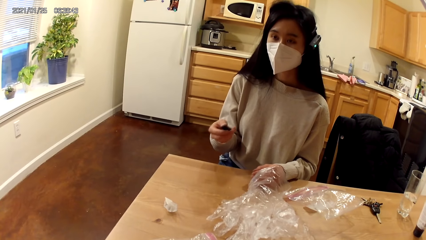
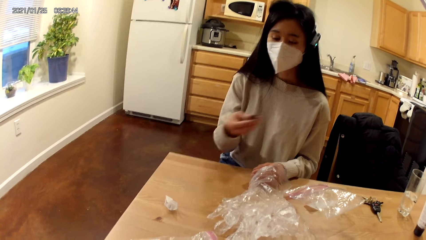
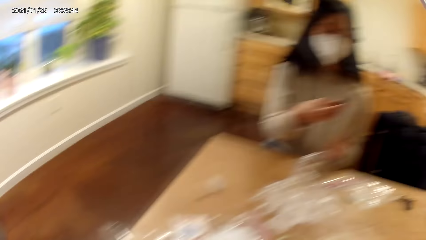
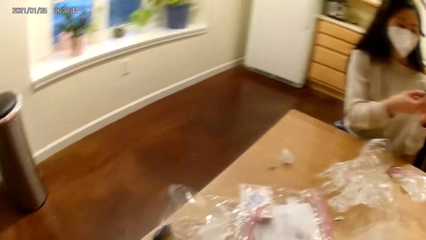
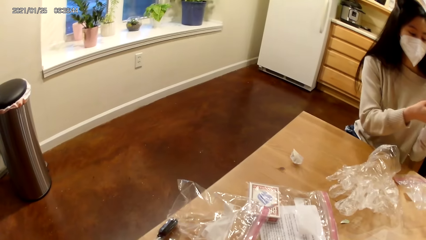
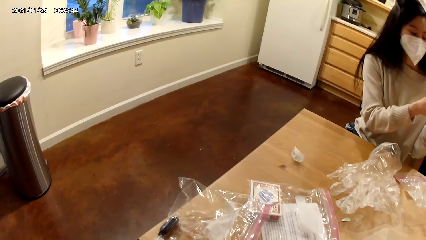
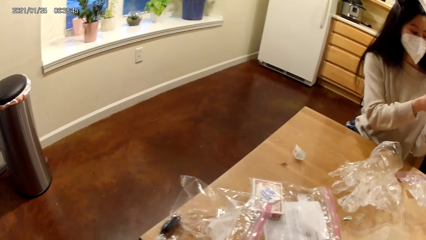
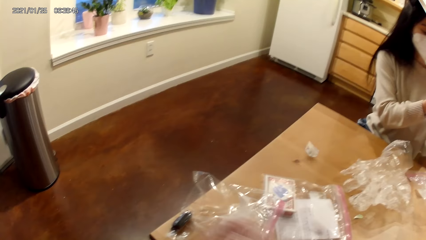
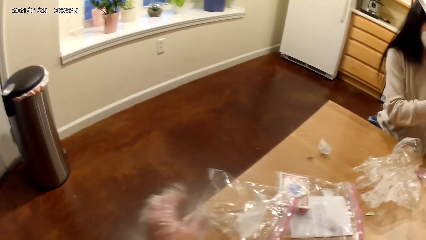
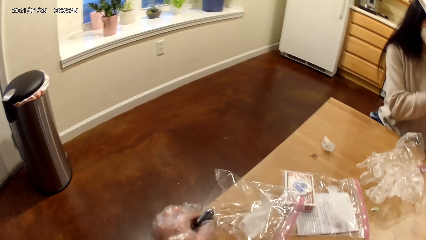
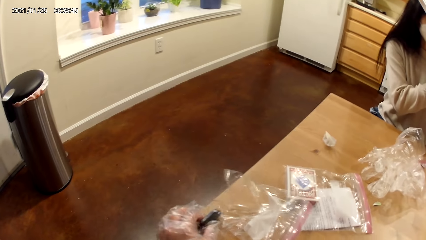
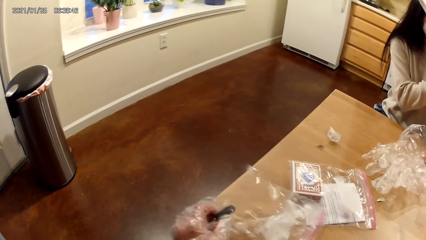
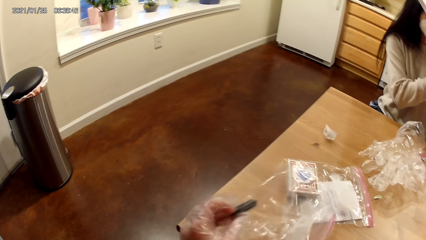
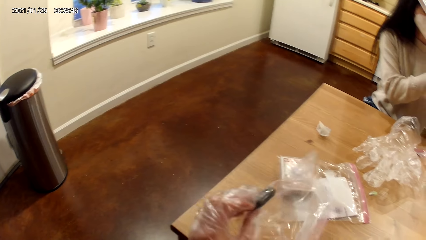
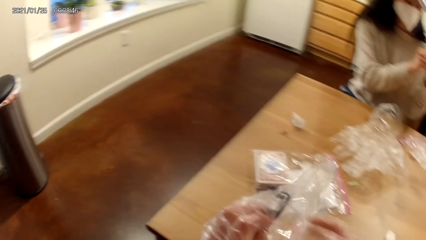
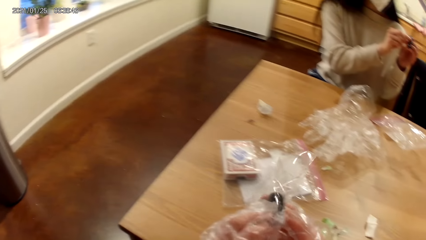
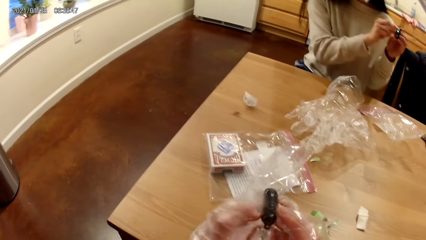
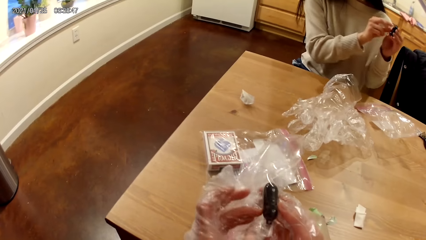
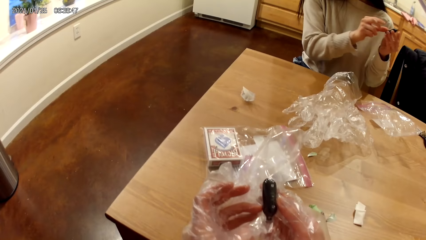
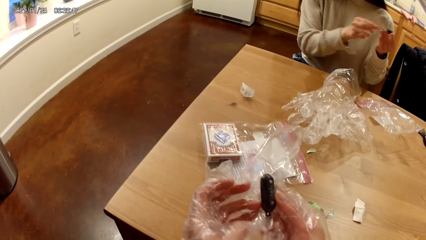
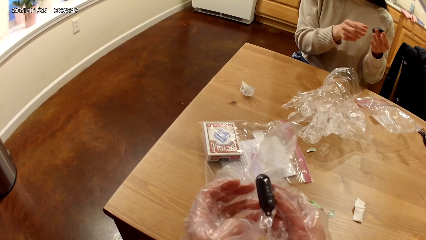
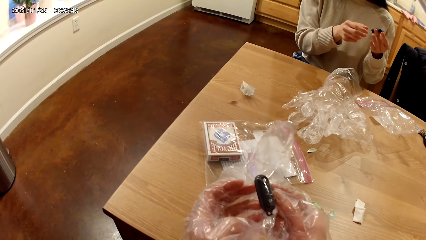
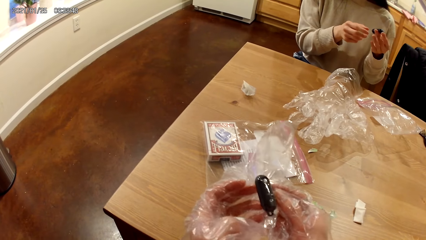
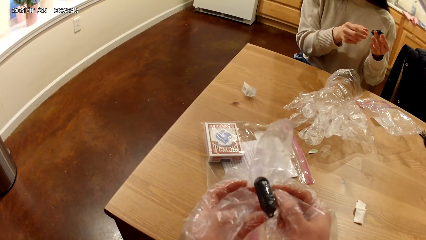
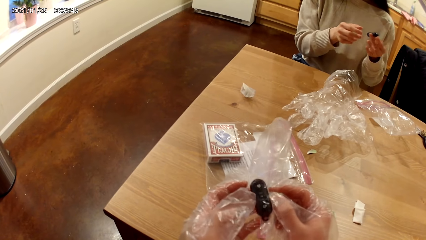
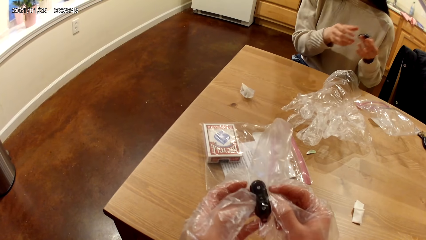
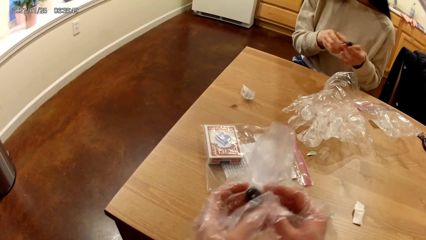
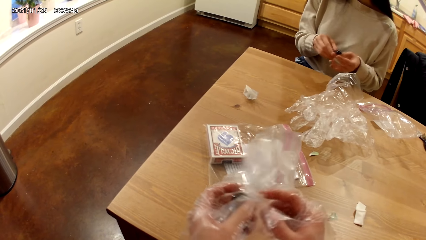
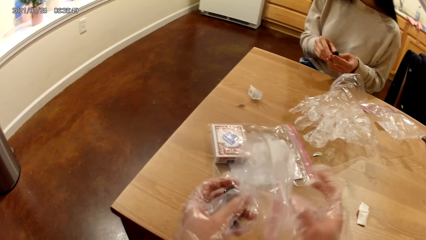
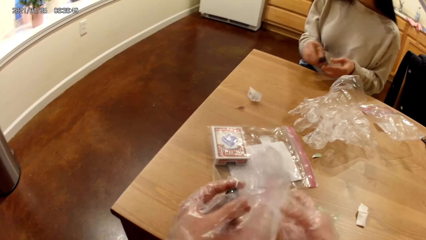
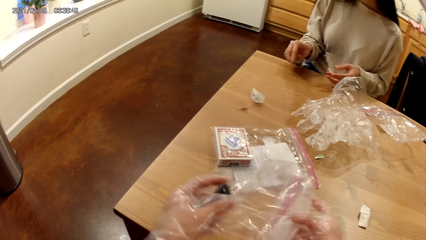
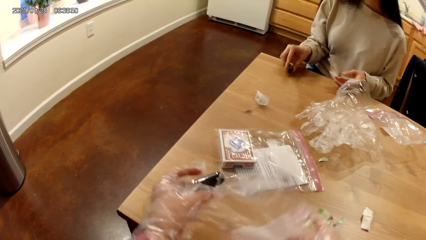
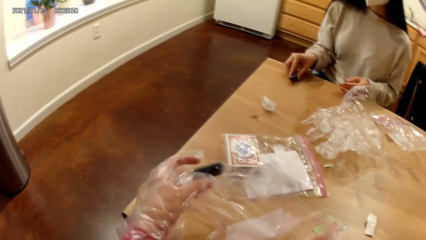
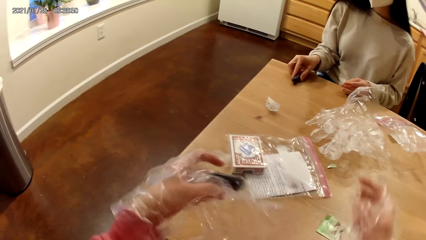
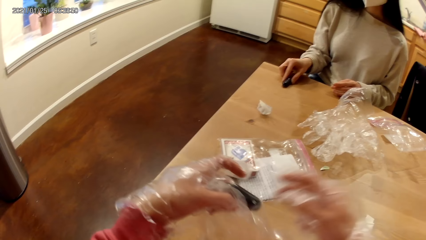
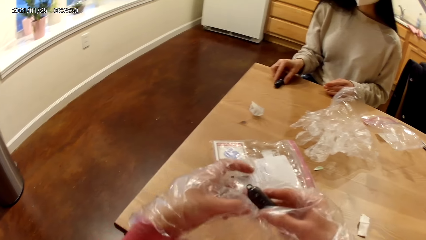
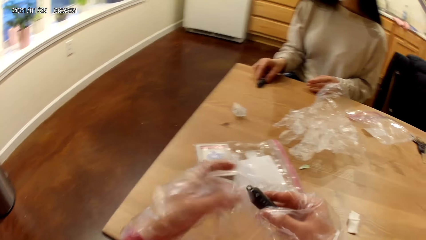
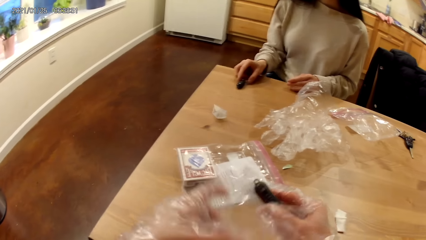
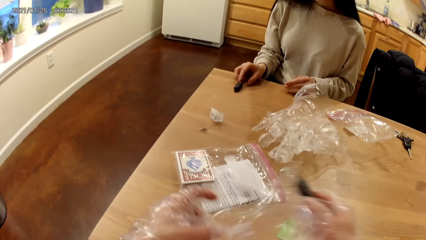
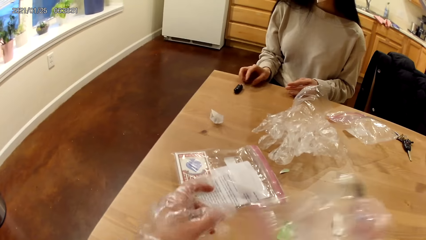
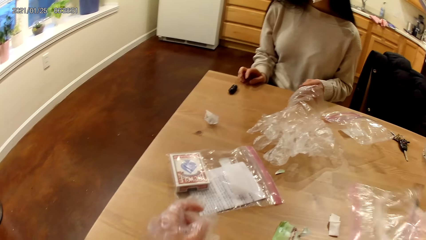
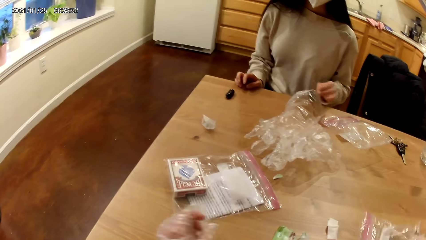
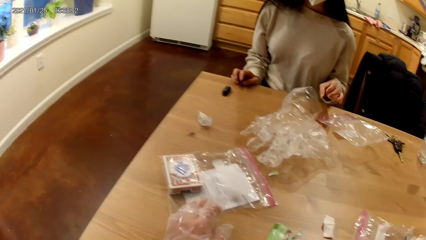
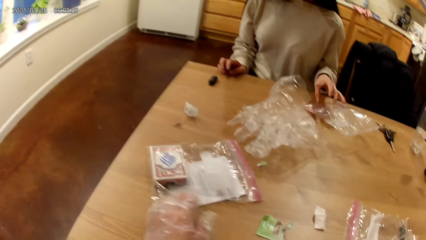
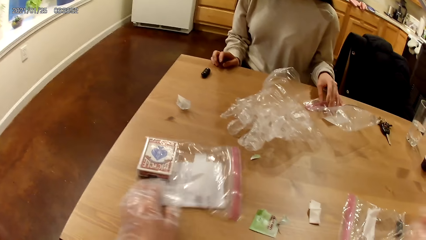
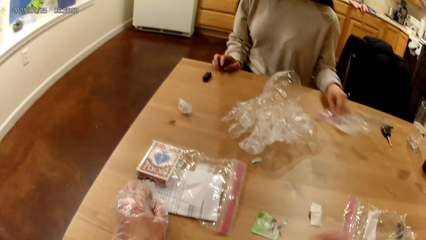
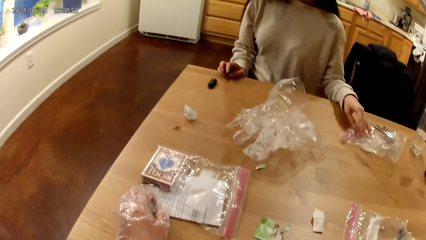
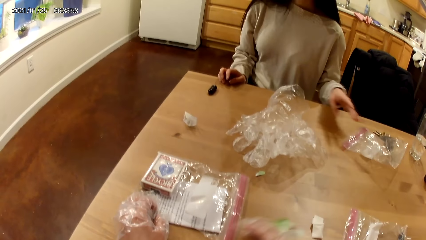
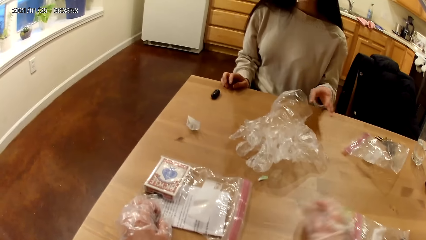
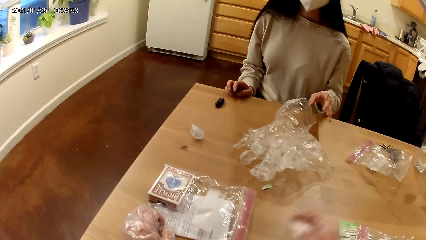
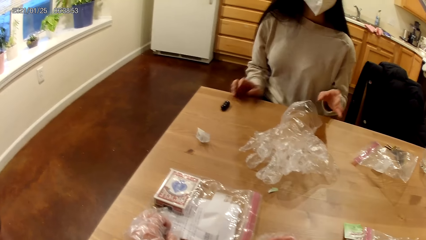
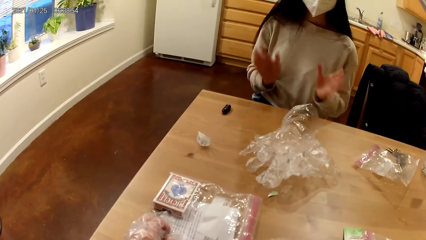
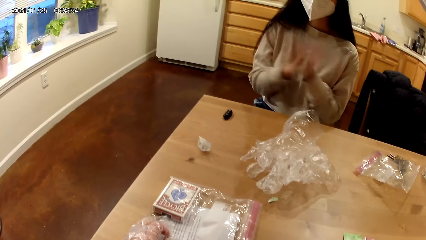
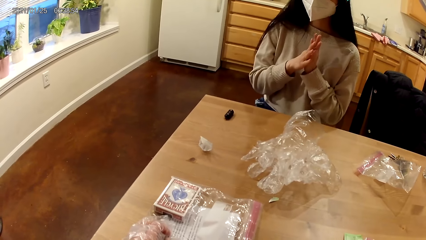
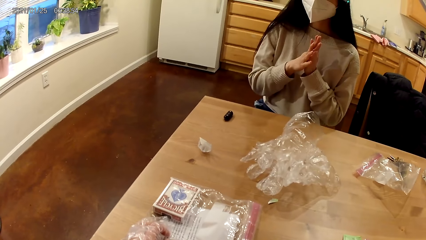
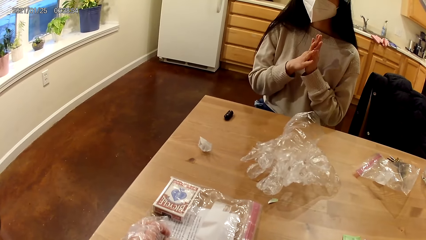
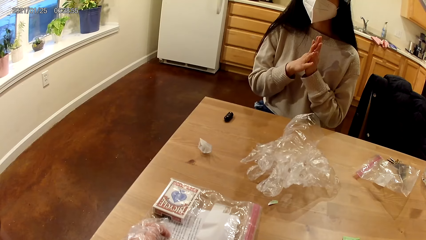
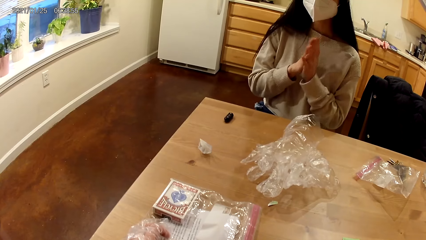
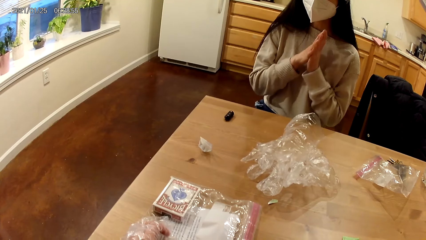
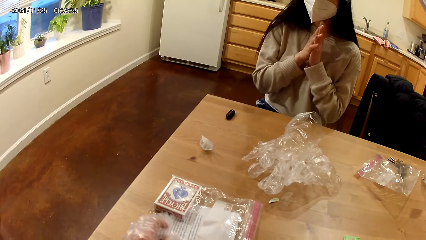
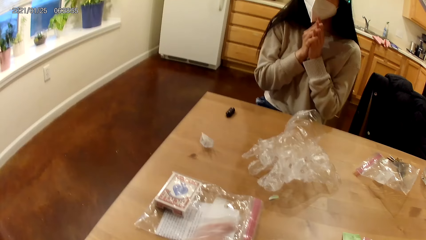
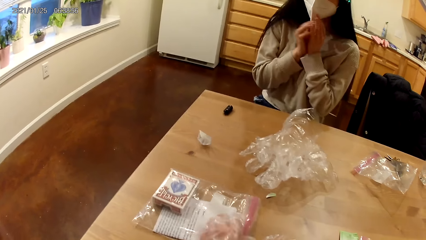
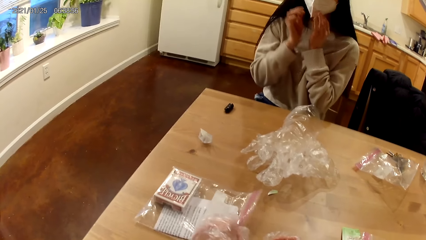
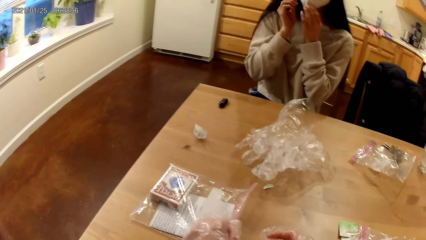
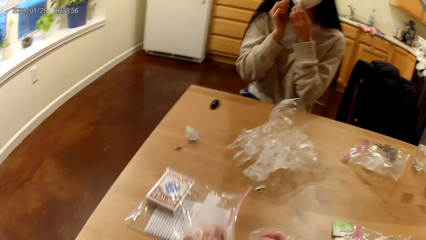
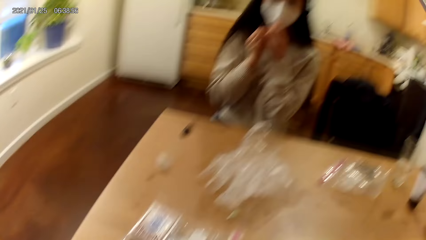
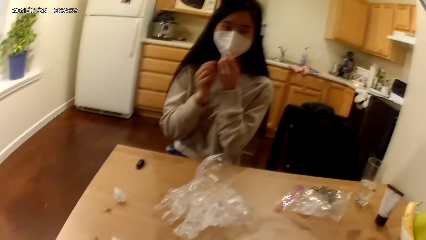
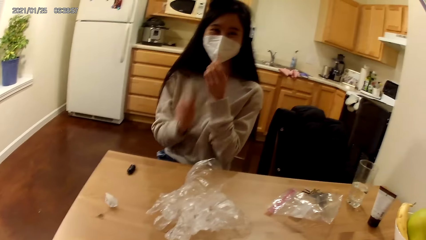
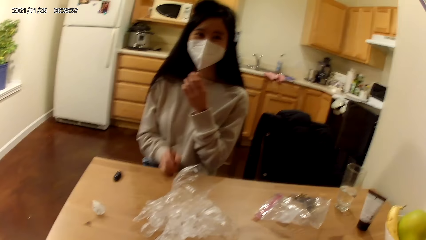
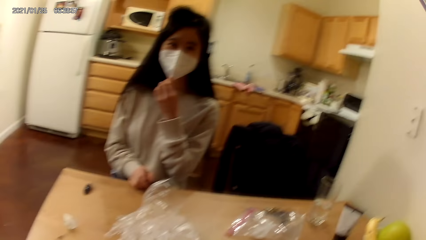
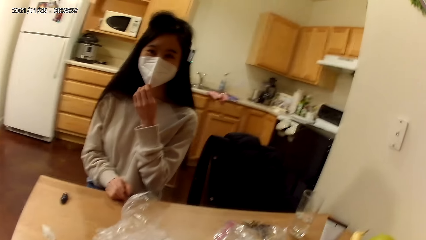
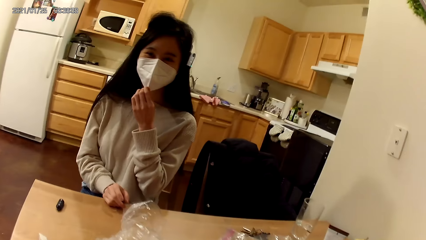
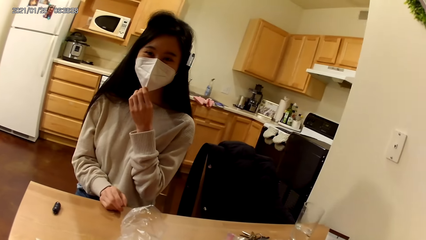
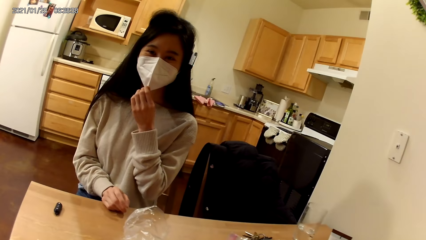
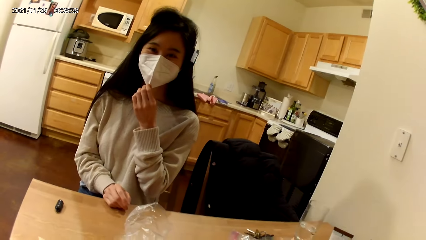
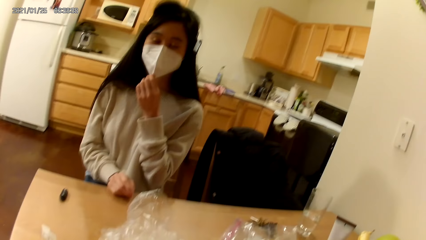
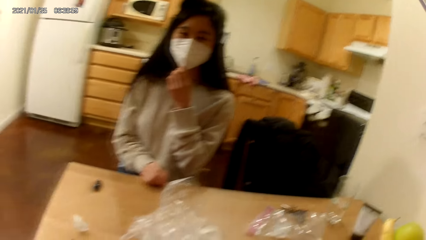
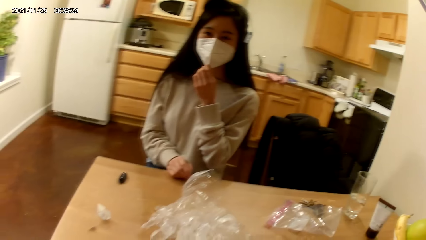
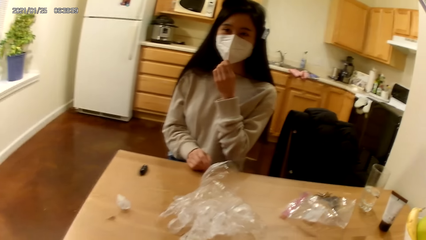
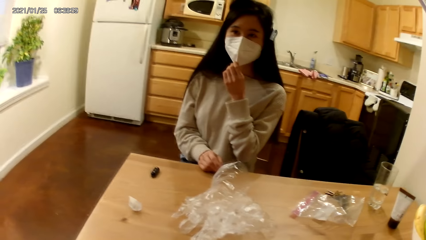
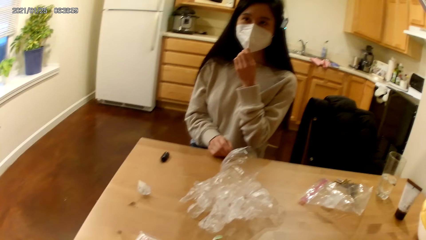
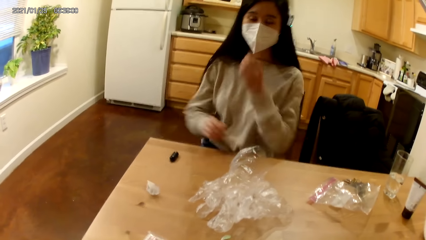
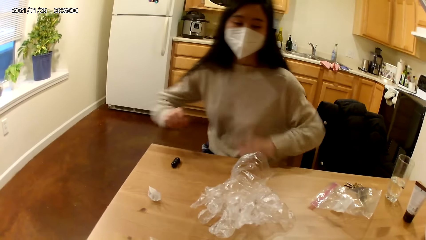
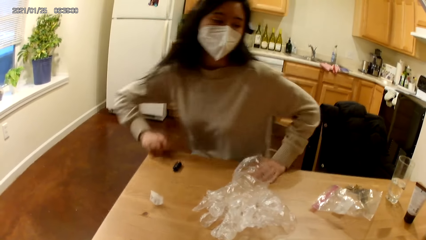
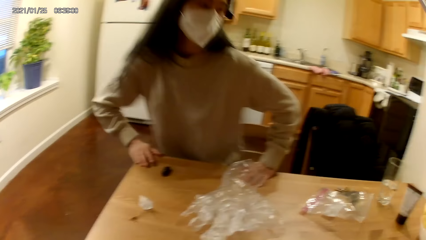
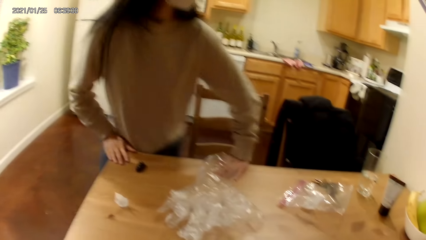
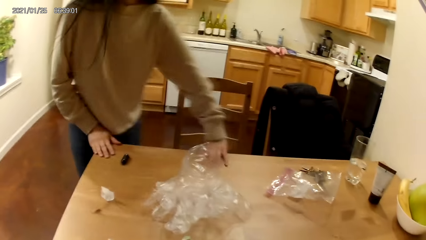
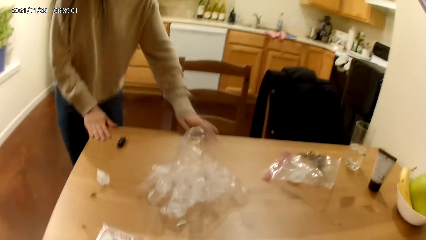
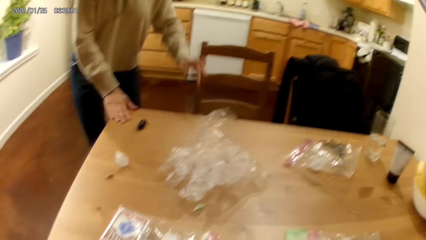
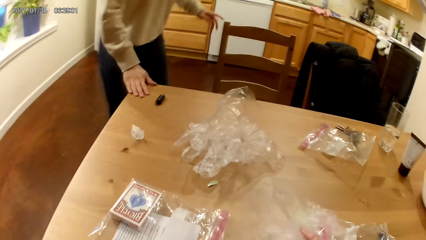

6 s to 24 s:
A woman holds a camera remote control with both hands. The woman uses the remote control with both hands. The camera wearer takes a camera remote control in a transparent bag from the table with her left hand. She holds the camera remote control in the transparent bag with both hands. She stares at something. She holds the camera remote control in the transparent bag with her left hand and holds the transparent bag with her right hand. The woman holds the camera remote control with her right hand, touches the table with her left hand and places the camera remote control on the table with her right hand. The camera wearer removes her right hand from the transparent bag. She passes the camera remote control in the transparent bag from her left hand to her right hand. She touches the transparent bag with her left hand. The woman touches the table with her right hand. The camera wearer drops the camera remote control in the transparent bag on the table with her right hand. She removes her left hand from the transparent bag. The woman shifts the transparent bag on the table with her left hand. The camera wearer shifts the transparent bag on the table with her left hand. She speaks to the woman. She touches the transparent bag on the table with her left hand. The woman clasps both hands. The woman touches a nose mask on her face with her left hand. The camera wearer takes the transparent bag from the table with her left hand. The woman touches the table with her right hand. The woman removes her left hand from the nose mask on her face and removes her right hand from the table. The woman touches the table with her left hand. The woman stands up from the table.
